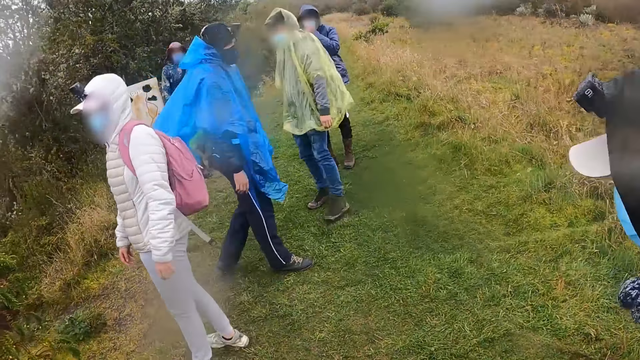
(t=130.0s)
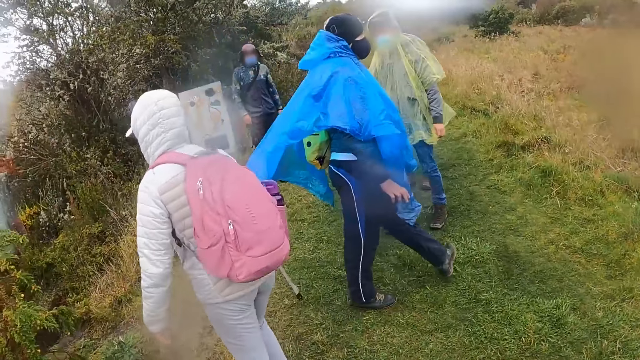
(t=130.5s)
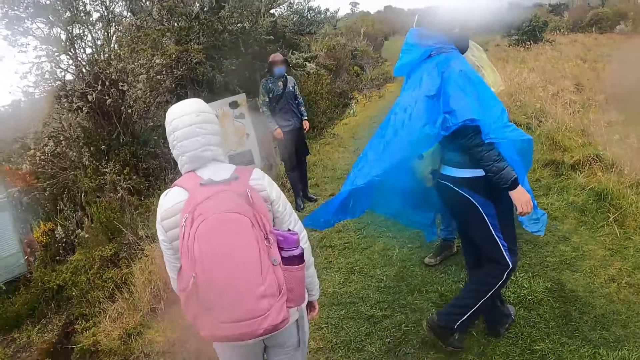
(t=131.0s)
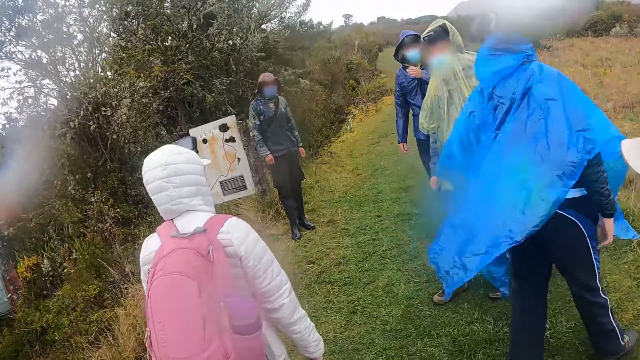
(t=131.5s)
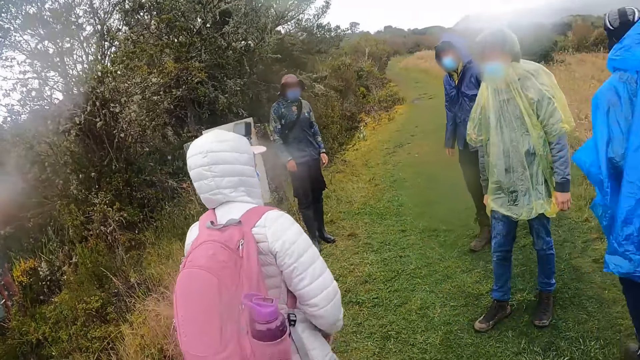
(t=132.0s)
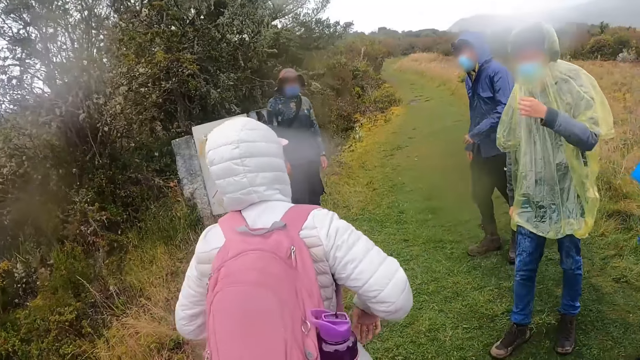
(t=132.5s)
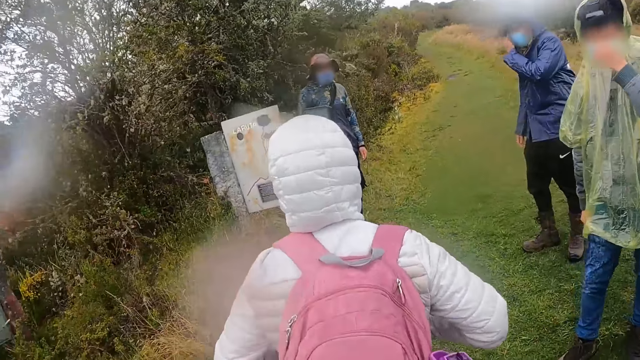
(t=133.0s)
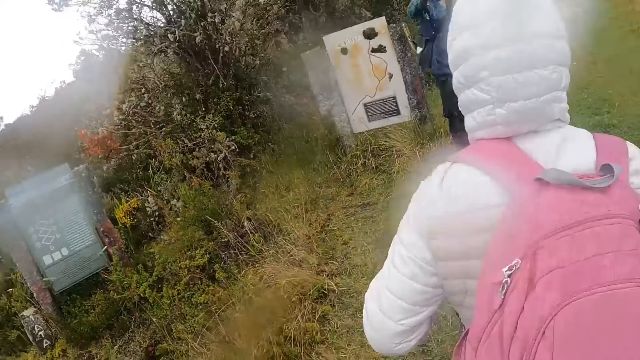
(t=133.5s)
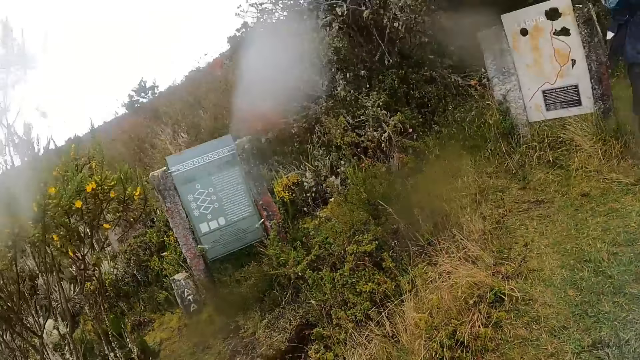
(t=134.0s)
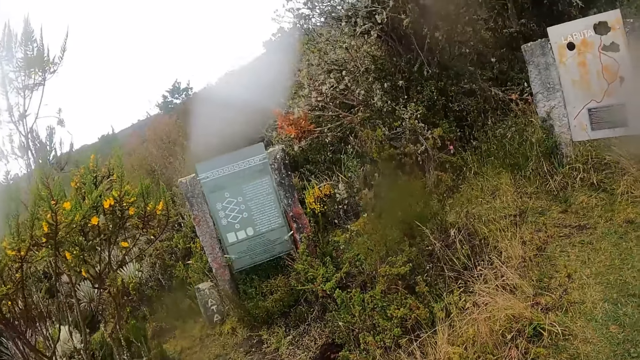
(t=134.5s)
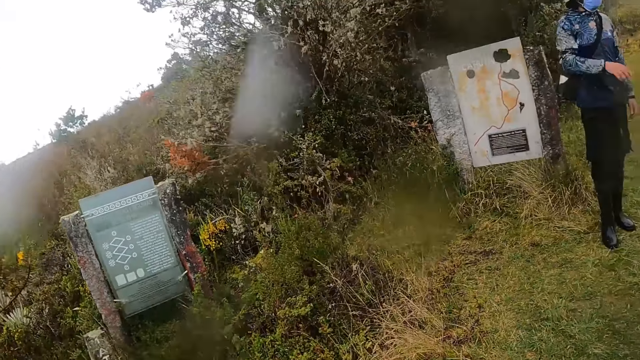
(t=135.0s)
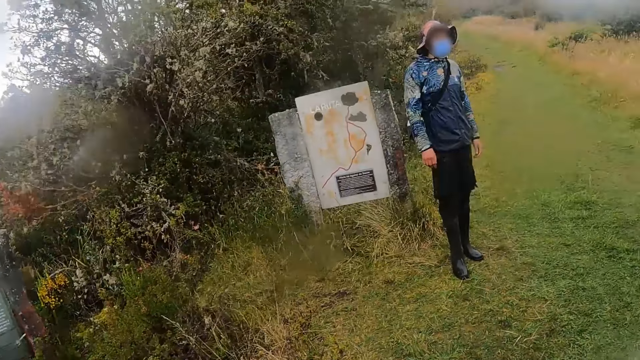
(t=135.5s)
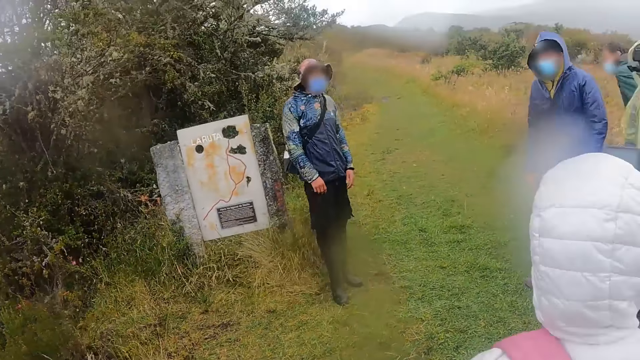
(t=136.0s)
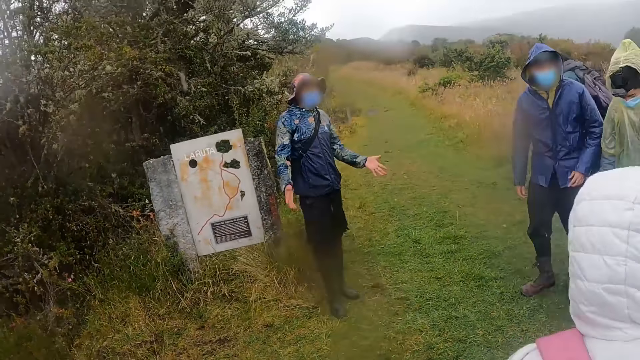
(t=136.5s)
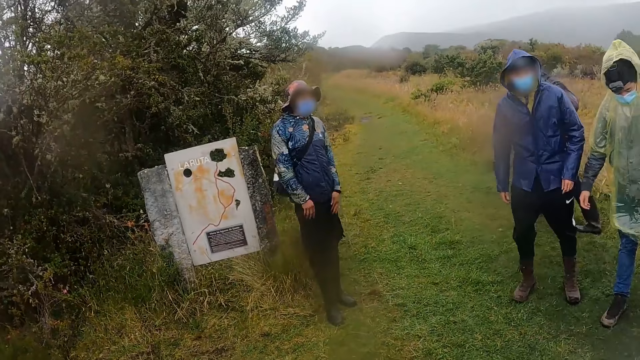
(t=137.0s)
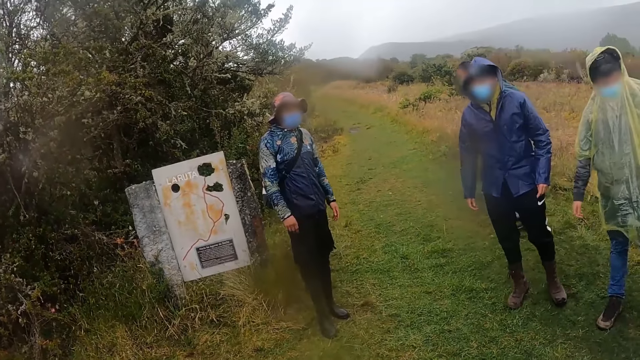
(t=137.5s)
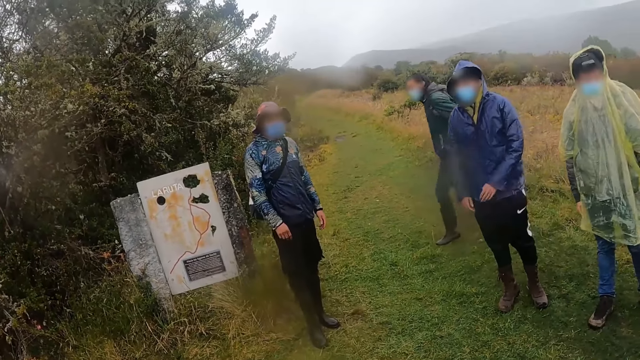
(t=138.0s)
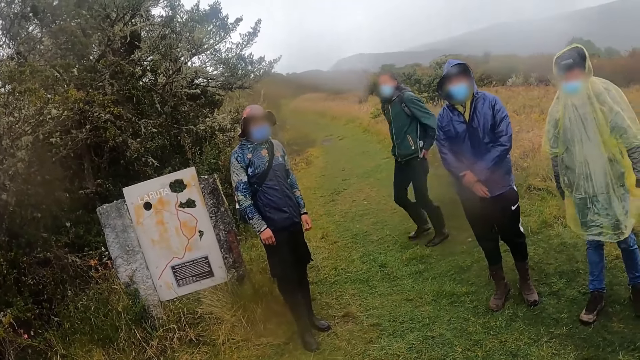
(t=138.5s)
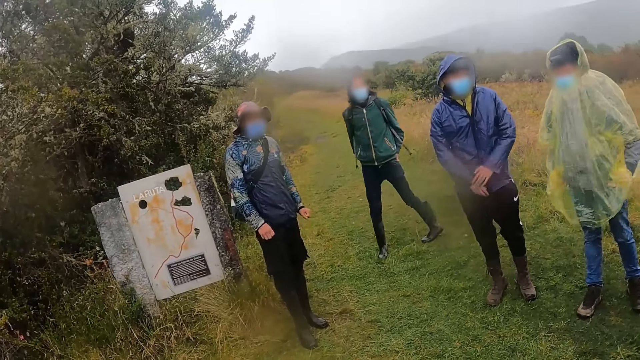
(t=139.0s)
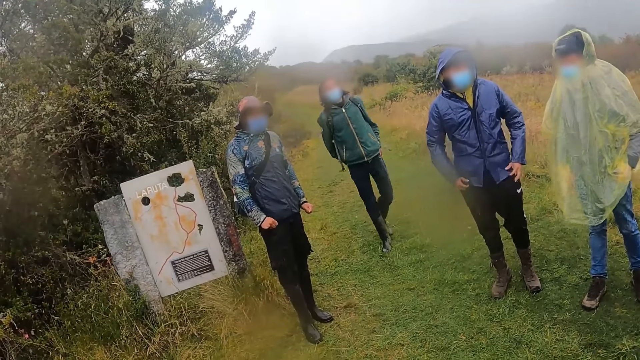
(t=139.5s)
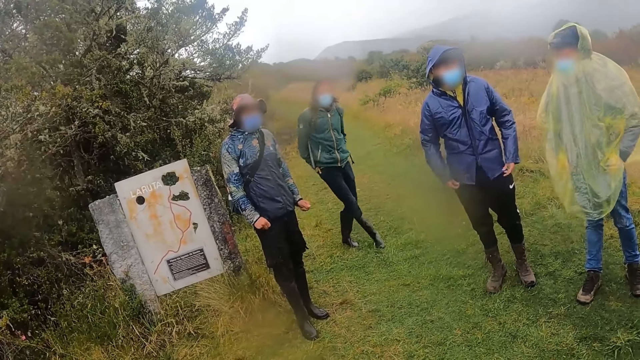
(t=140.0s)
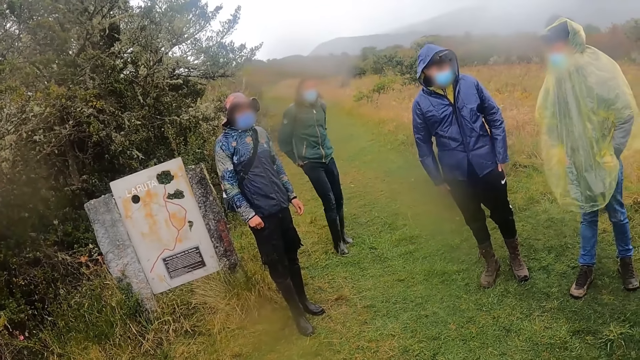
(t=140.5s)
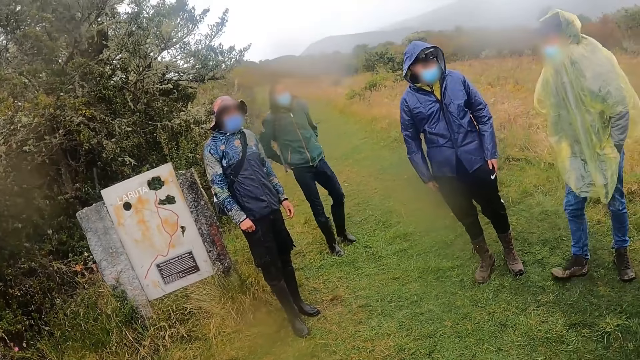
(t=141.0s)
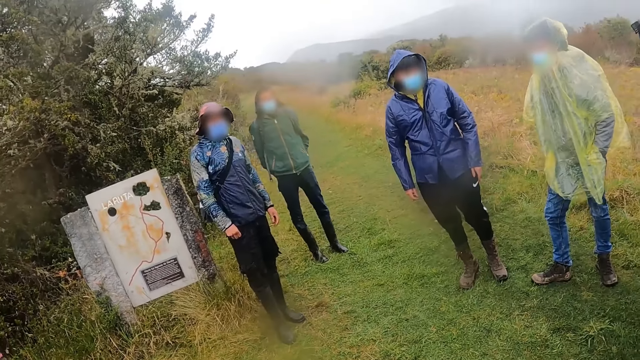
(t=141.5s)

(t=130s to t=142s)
The tour guide instructs the camera wearer and the group of people. The tour guide gesticulates with both hands.

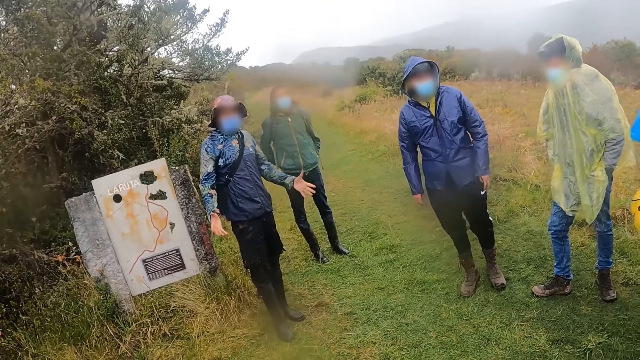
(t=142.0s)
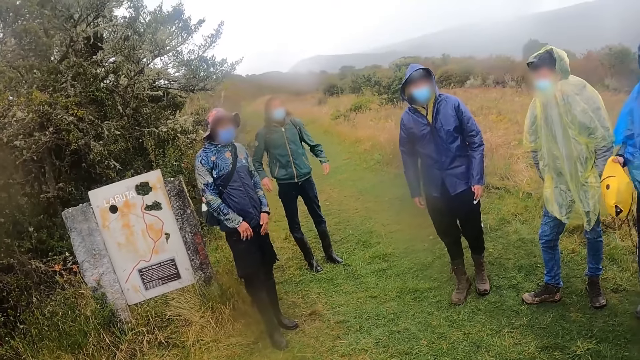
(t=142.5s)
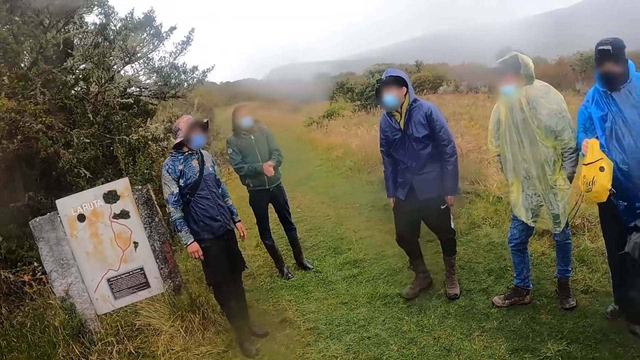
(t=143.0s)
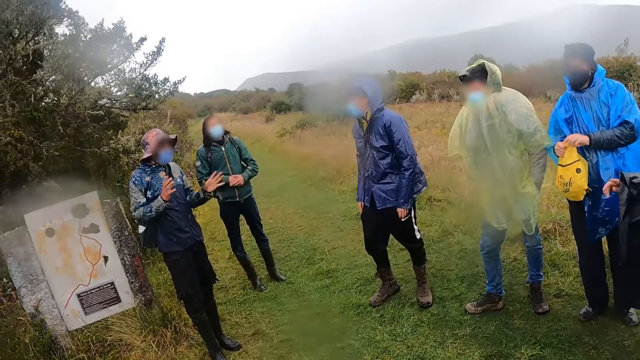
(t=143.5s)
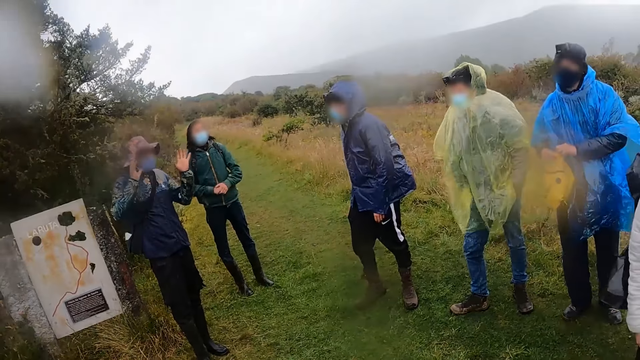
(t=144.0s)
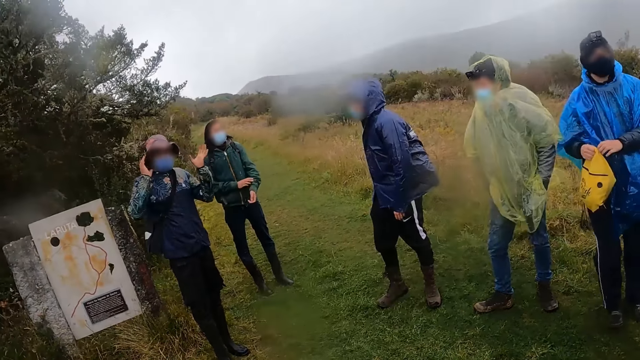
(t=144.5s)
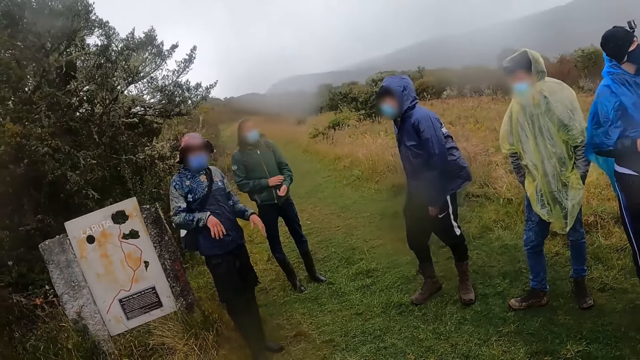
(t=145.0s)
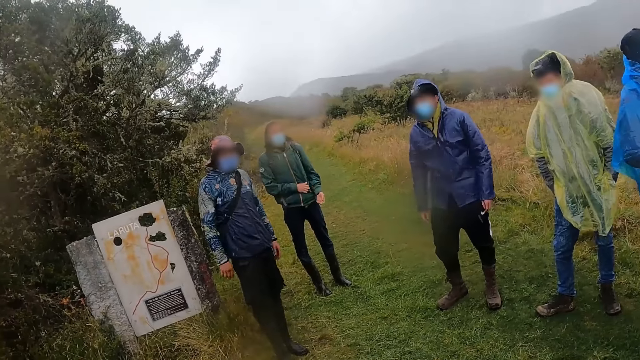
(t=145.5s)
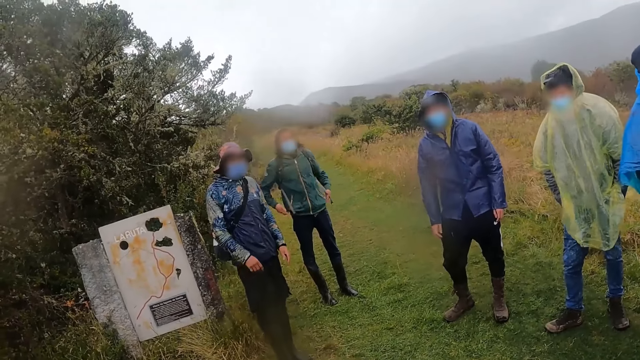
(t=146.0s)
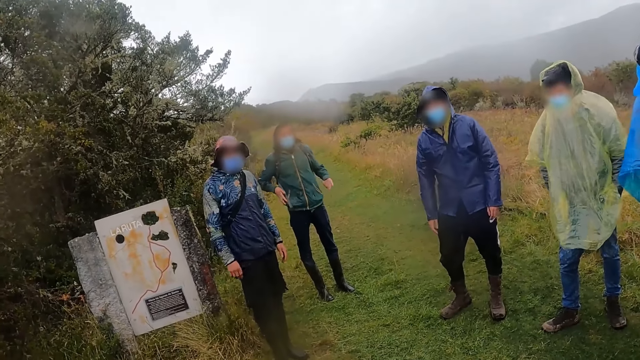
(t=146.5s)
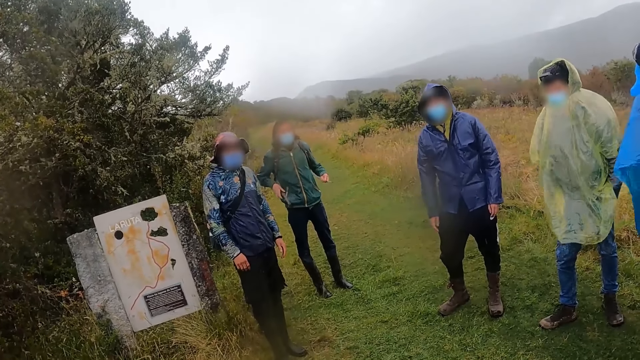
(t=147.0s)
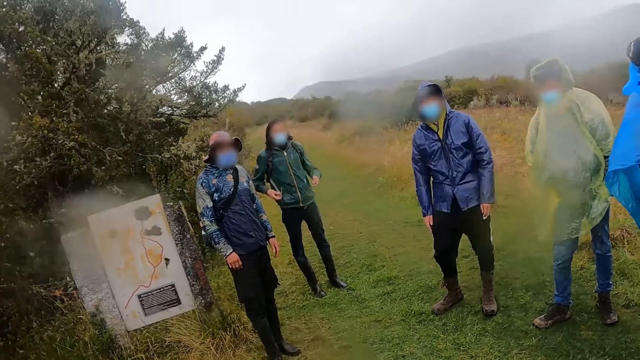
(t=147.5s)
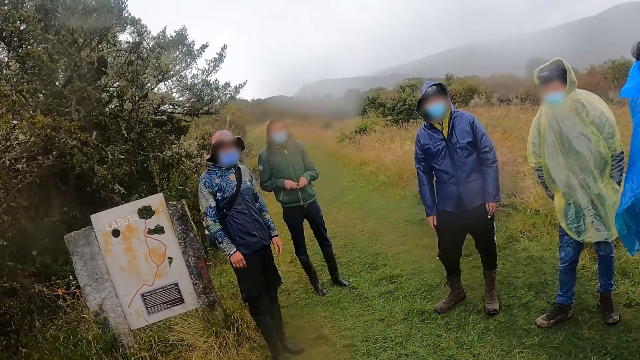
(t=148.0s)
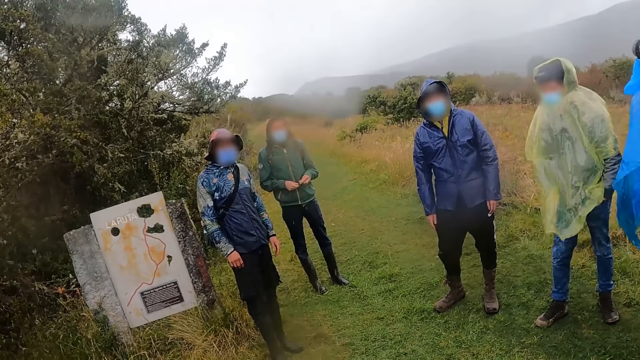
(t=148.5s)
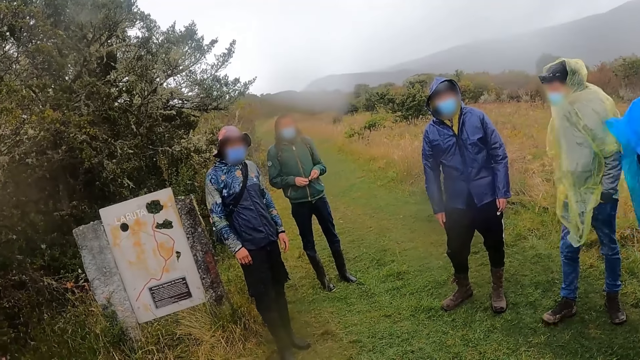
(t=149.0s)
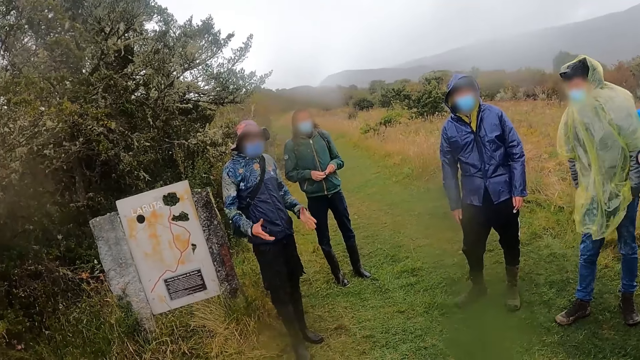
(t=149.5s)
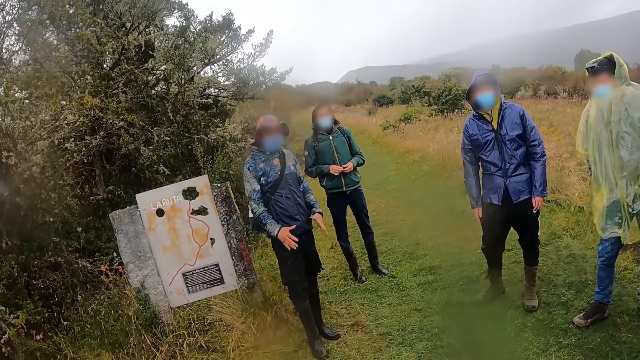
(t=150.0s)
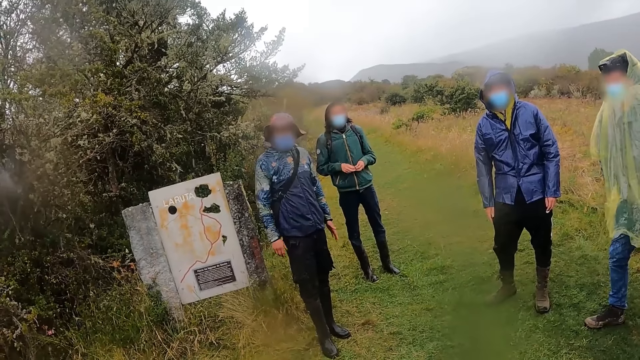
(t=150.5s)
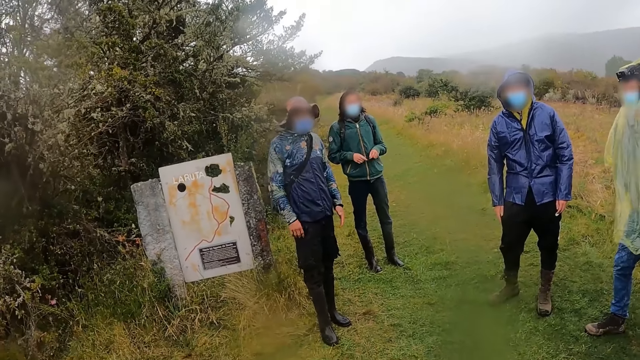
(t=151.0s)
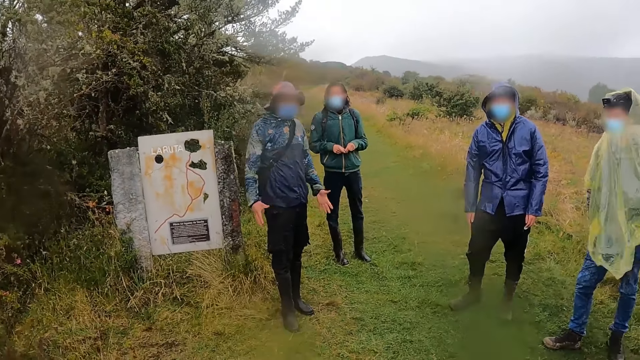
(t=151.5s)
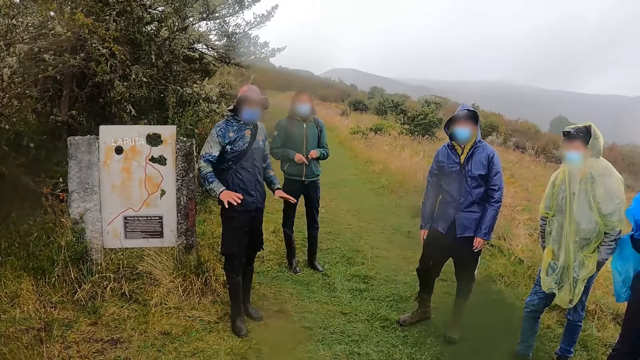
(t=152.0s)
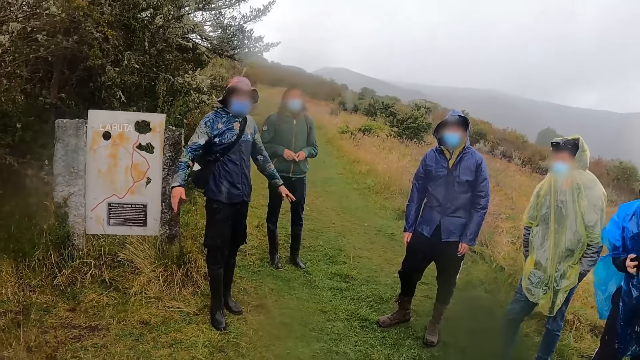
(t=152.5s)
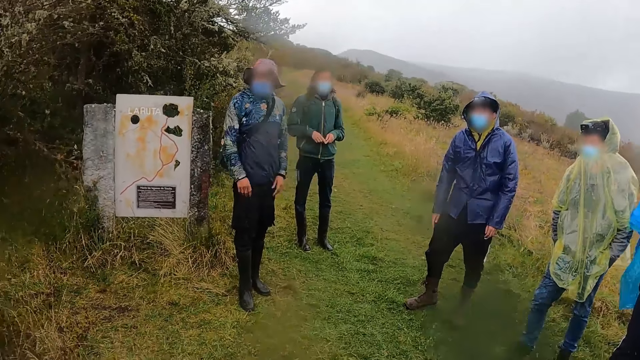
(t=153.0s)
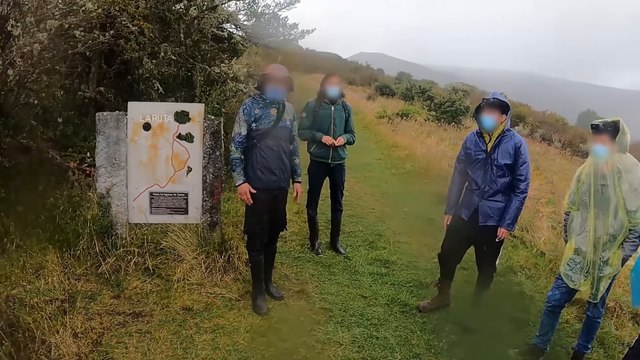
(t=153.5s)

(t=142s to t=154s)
The camera wearer stares at the people.
